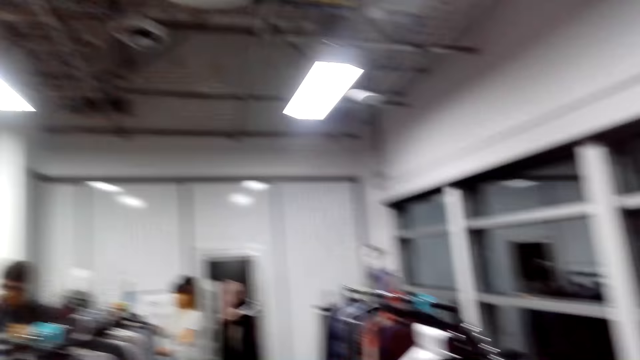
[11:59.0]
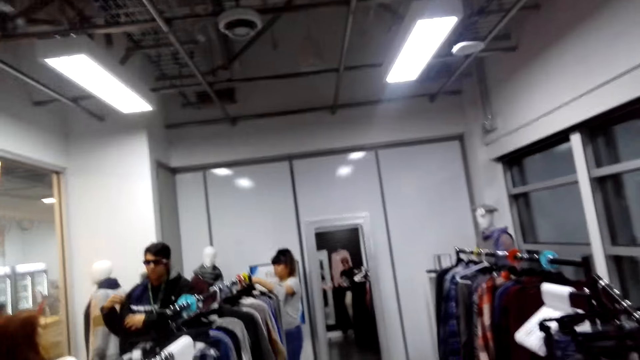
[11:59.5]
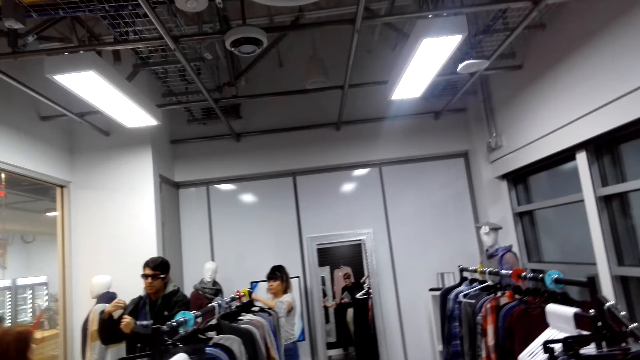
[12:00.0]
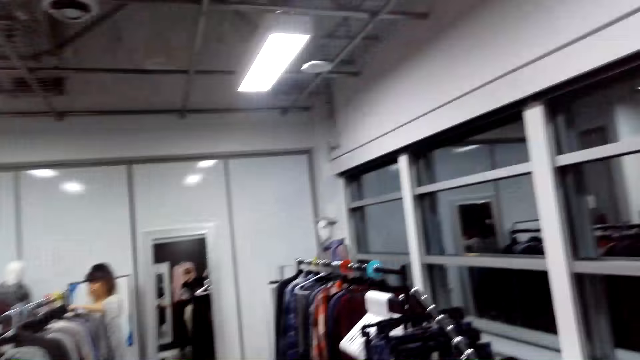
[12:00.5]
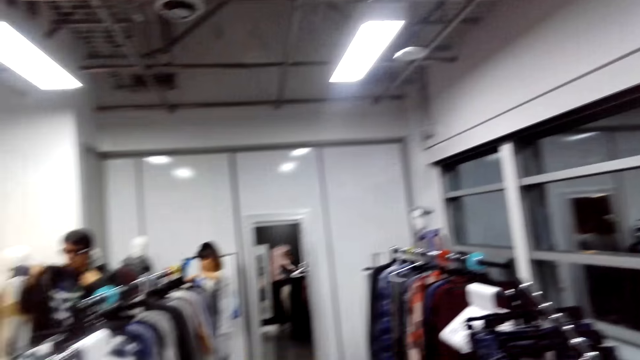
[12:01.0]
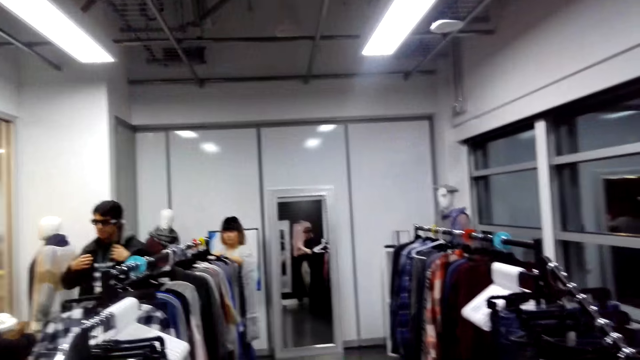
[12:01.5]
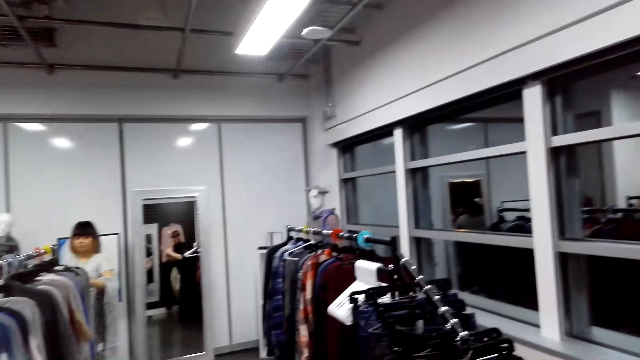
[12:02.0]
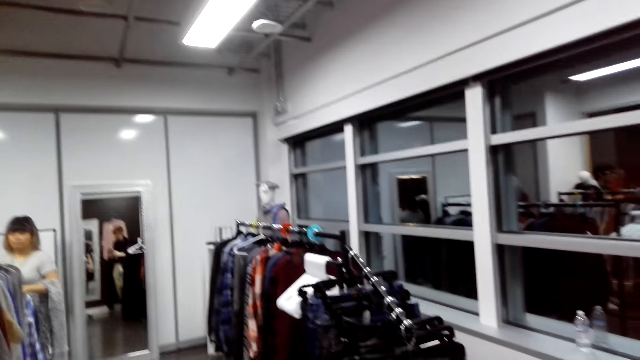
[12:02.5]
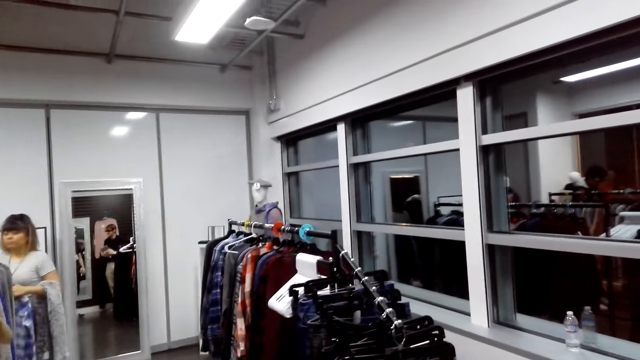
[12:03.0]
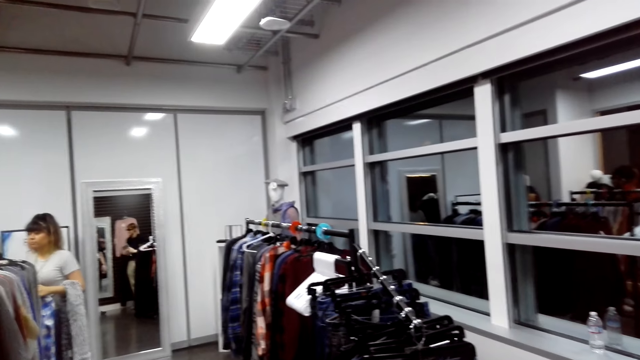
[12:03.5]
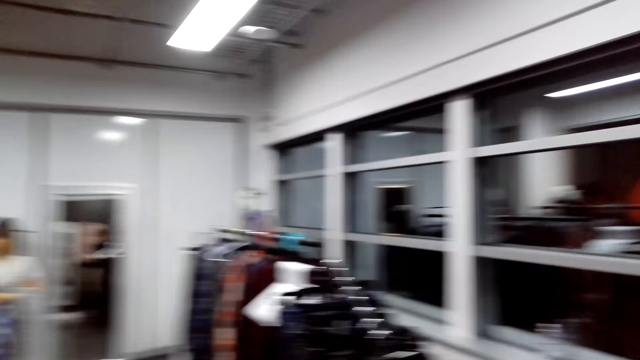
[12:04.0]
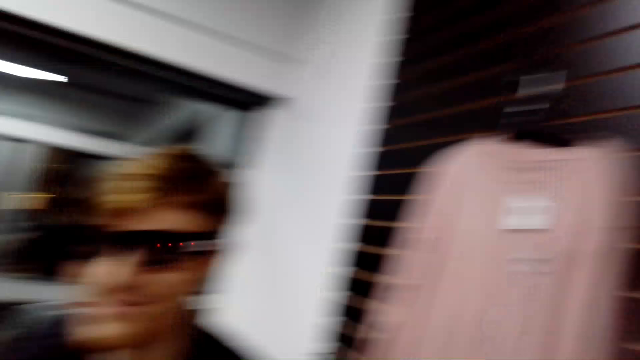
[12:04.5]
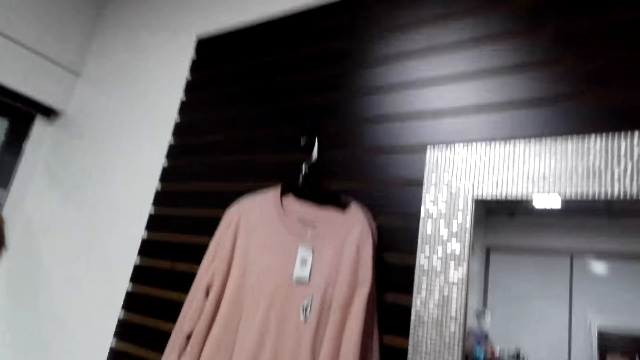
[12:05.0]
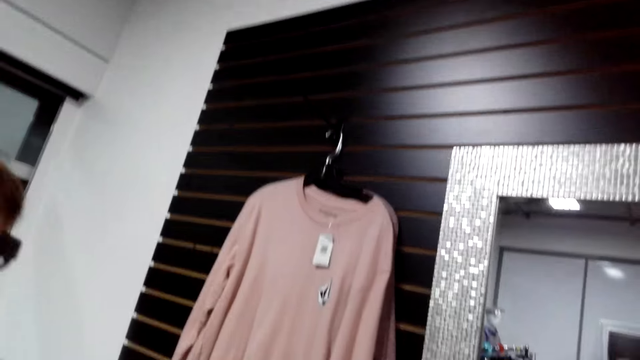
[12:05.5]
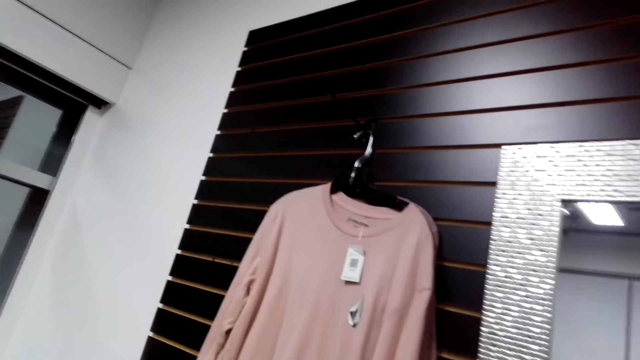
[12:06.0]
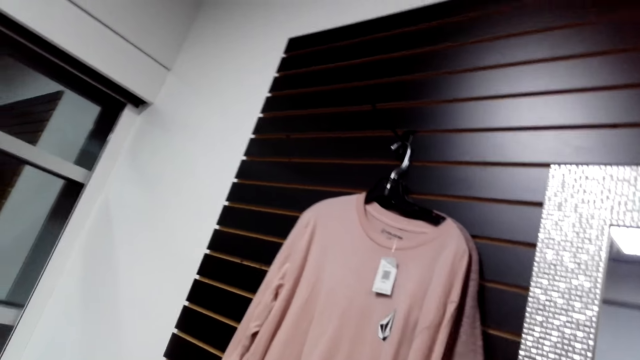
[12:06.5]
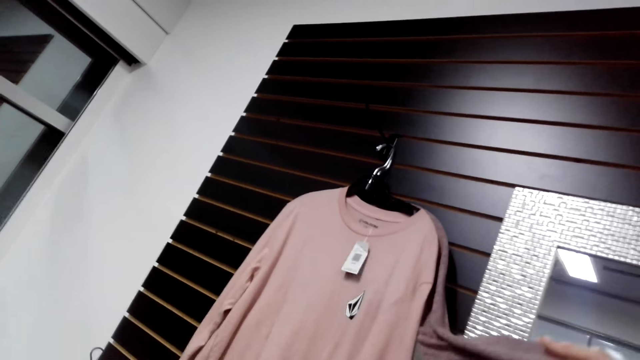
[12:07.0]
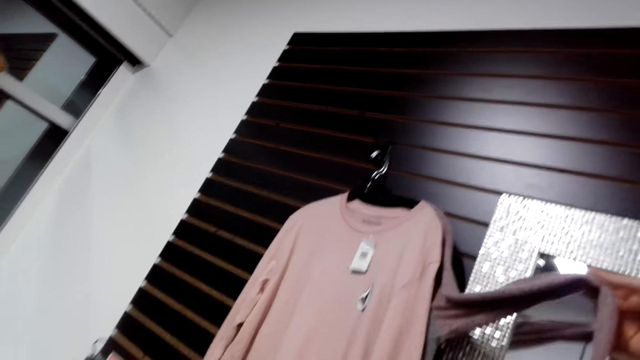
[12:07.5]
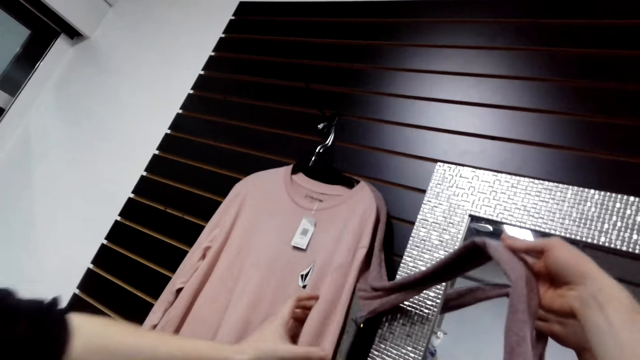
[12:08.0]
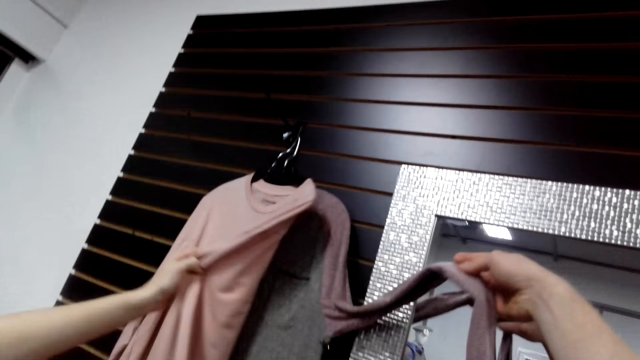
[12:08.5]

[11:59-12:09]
The camera wearer turns left. A man converses with the camera wearer. The camera wearer converses with the man. The man converses with the camera wearer. The camera wearer converses with the man. They turn back. They look around. They walk forward. They hold a sweater top with the right hand.

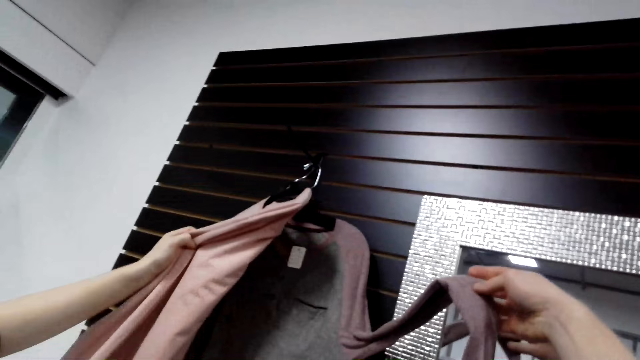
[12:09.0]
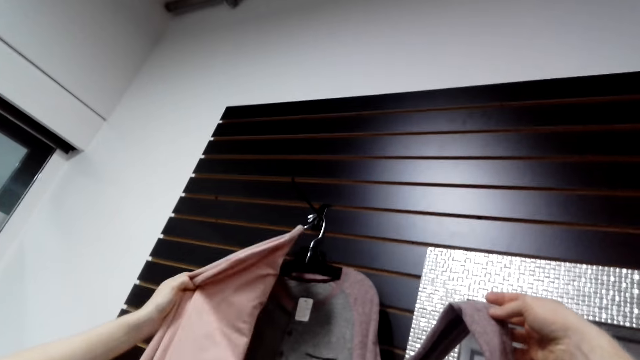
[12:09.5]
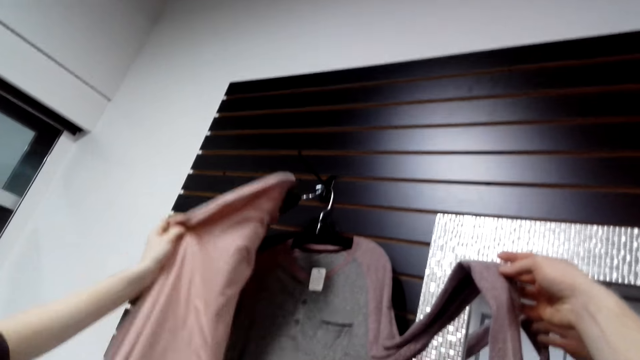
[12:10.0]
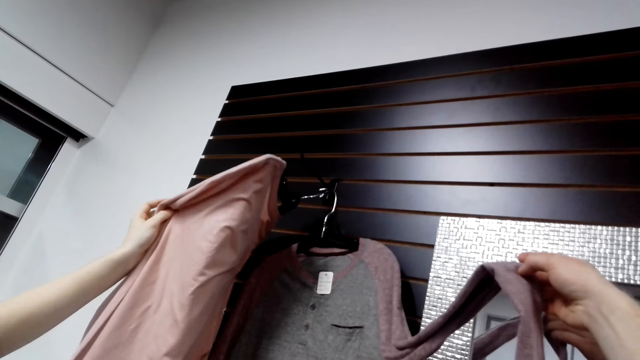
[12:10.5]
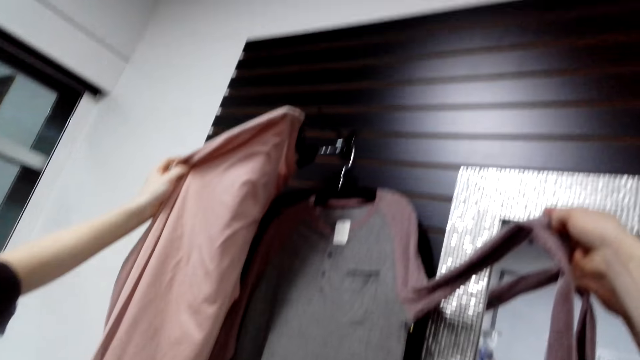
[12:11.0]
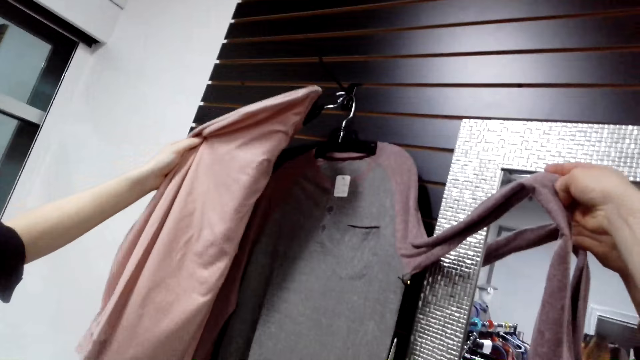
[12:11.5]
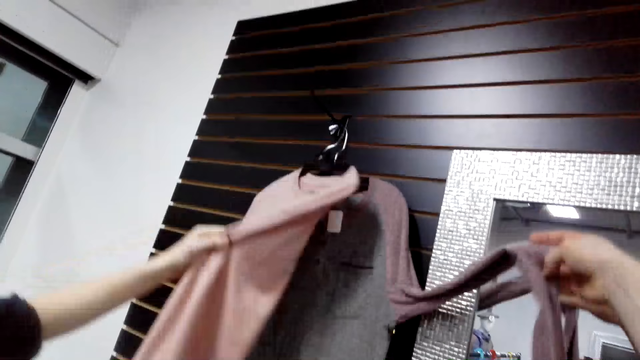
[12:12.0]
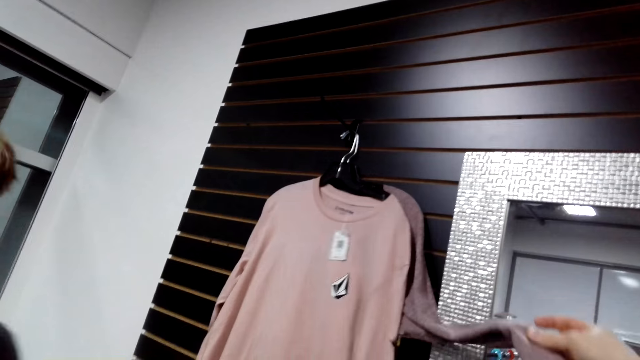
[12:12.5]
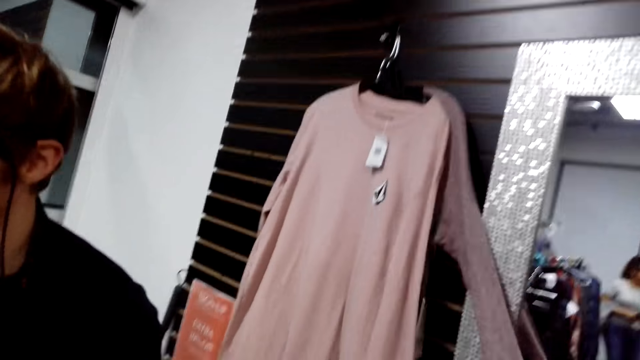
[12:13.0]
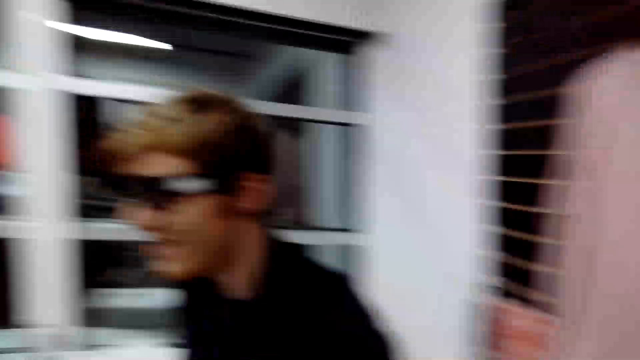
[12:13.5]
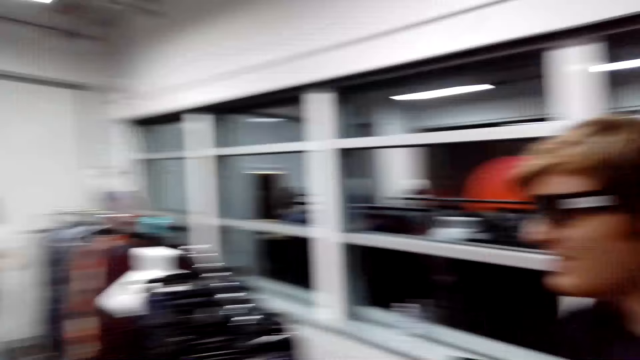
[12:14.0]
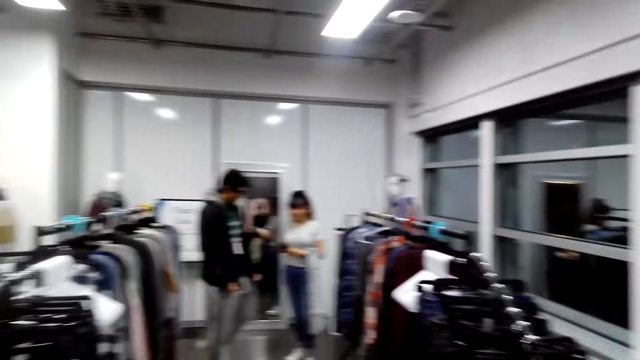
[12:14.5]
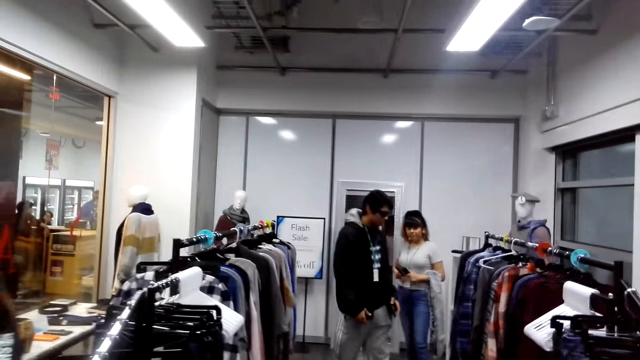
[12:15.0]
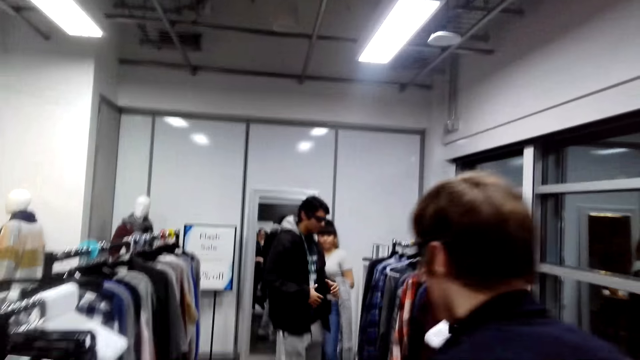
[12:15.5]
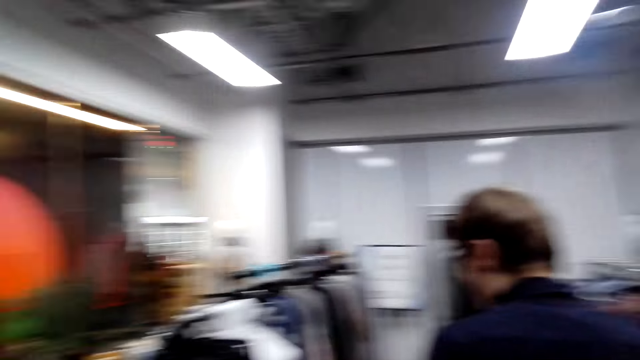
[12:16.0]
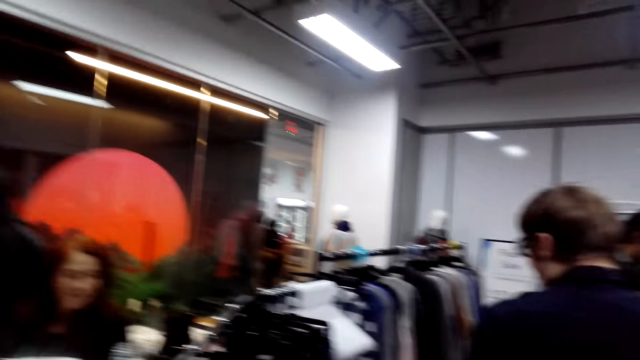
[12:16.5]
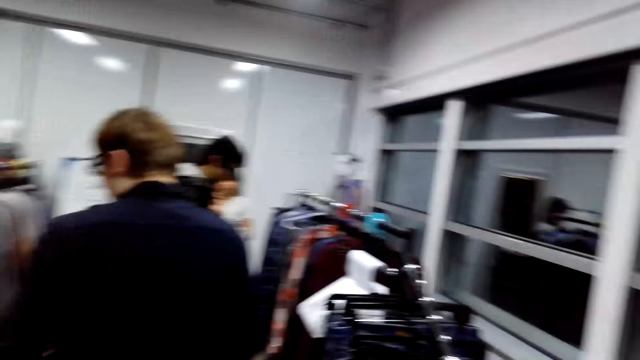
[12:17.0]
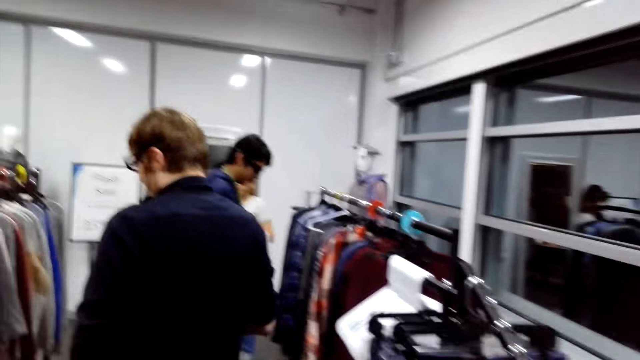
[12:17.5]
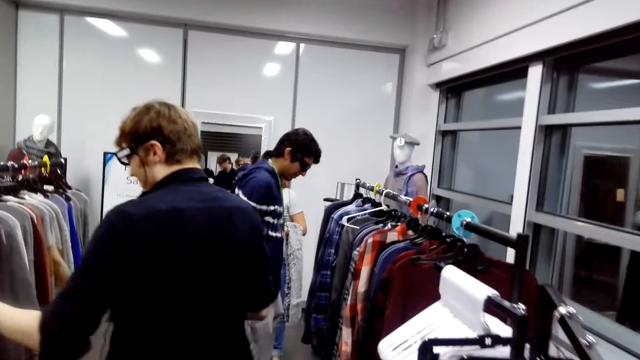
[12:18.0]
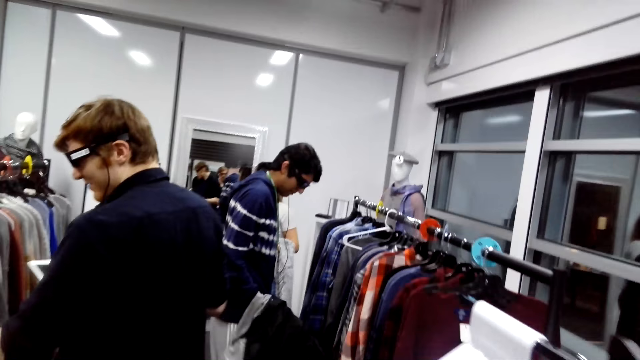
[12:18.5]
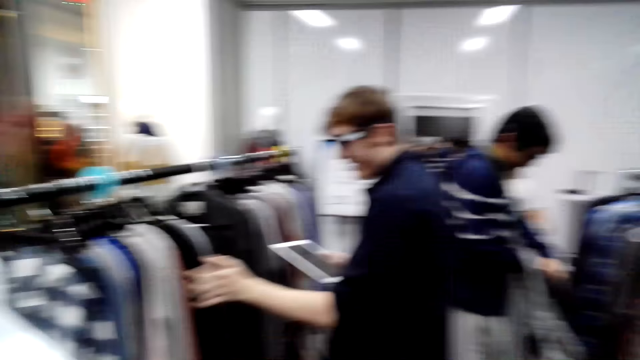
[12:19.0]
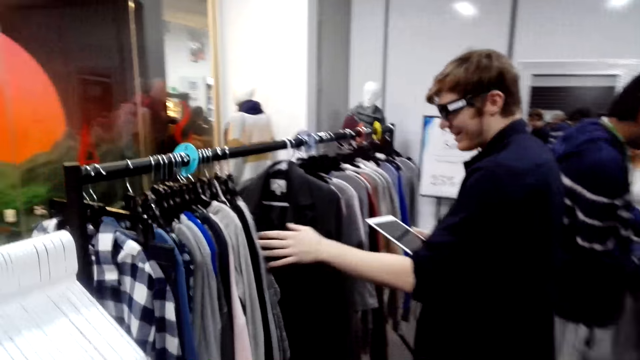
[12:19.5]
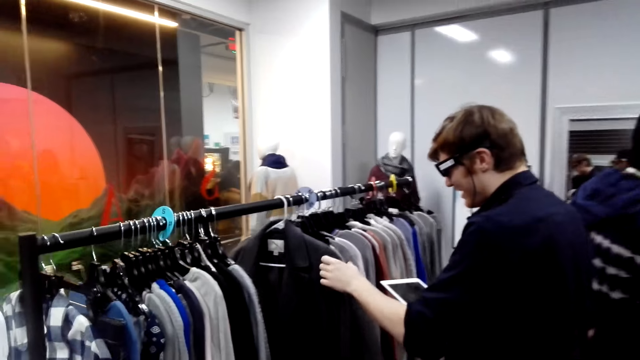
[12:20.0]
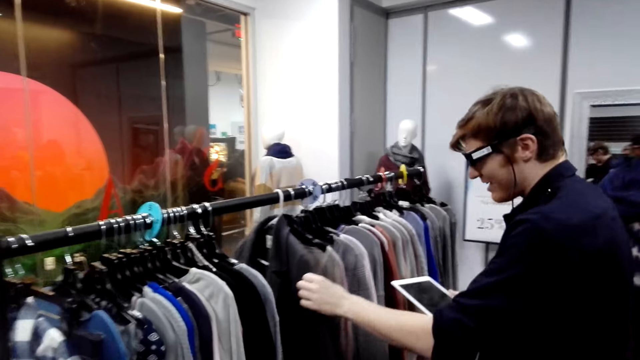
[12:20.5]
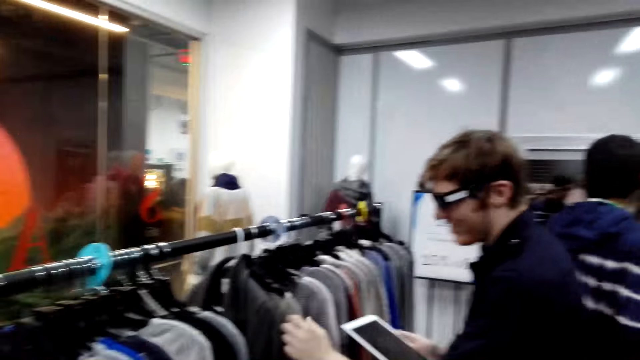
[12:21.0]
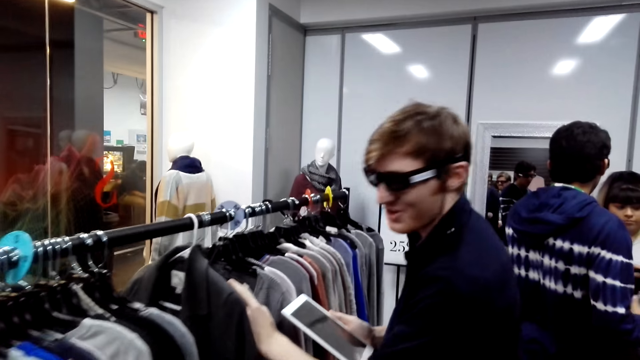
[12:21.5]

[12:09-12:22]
A man converses with the camera wearer. The man holds a cloth with the right hand. The man releases the cloth on the right hand. The camera wearer releases the cloth on the right hand. They turn back. They look around the room. They walk forward. They move around the room. The man converses with the camera wearer. The camera wearer looks left.
